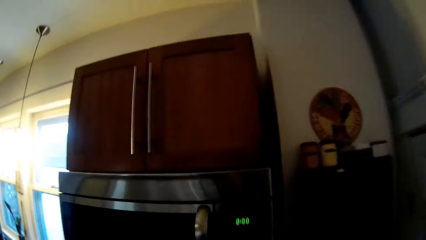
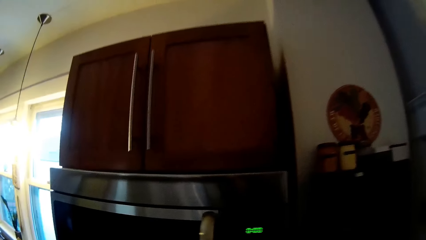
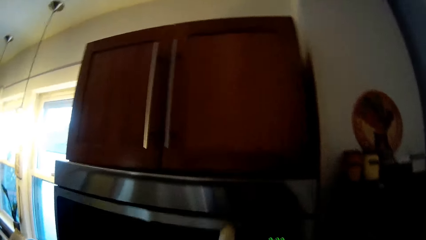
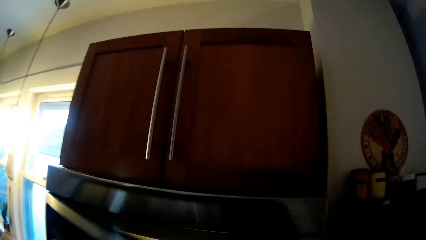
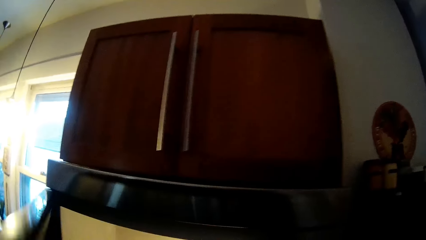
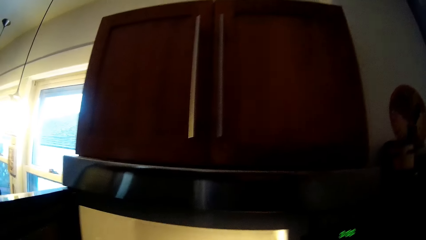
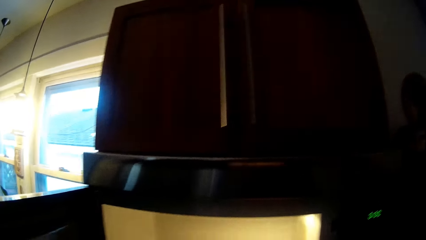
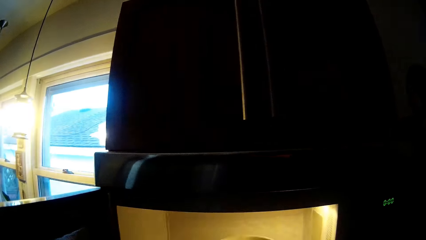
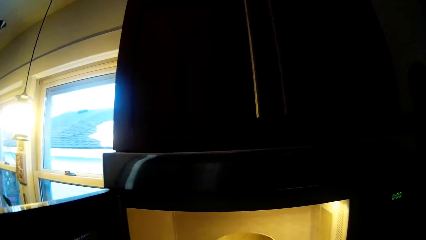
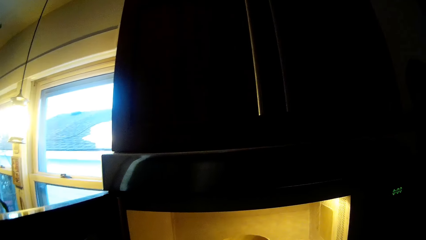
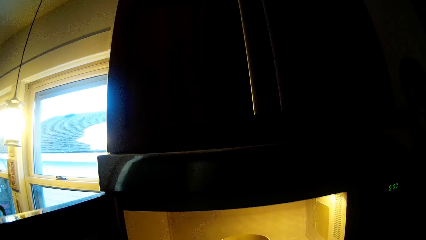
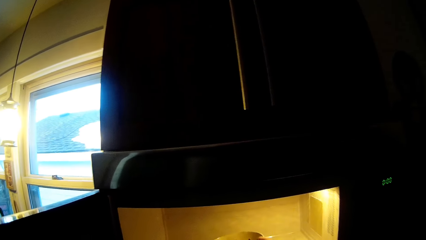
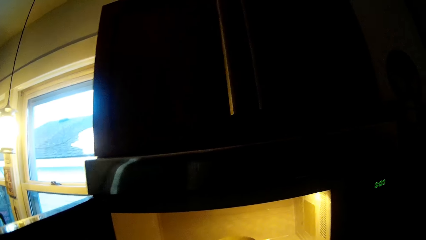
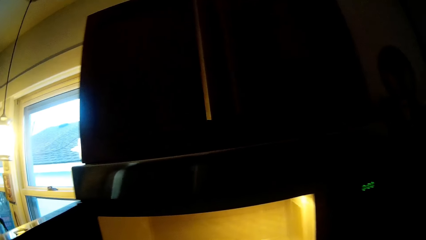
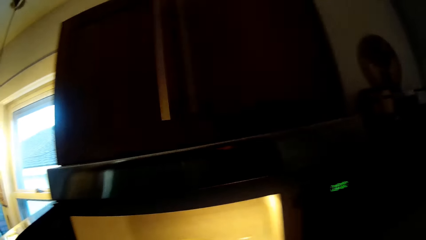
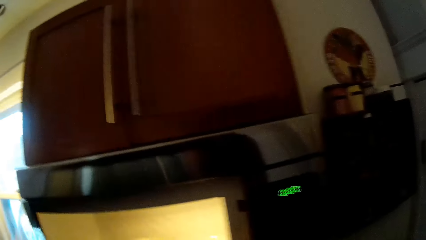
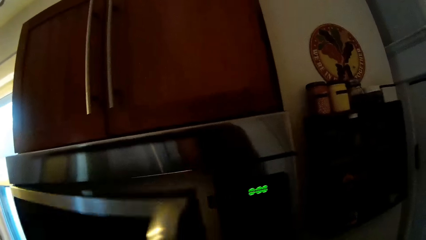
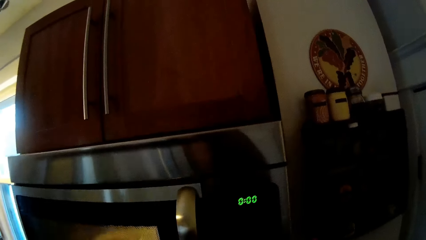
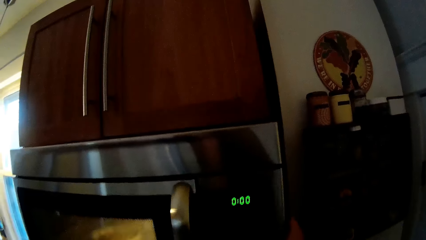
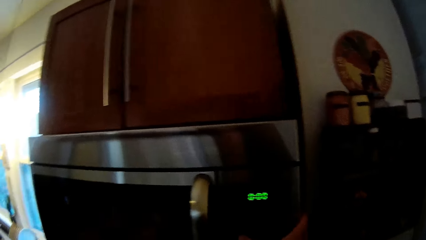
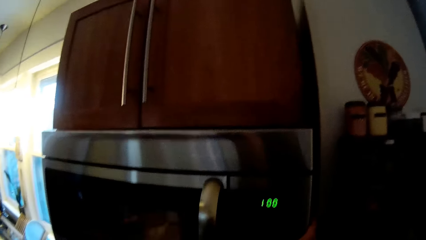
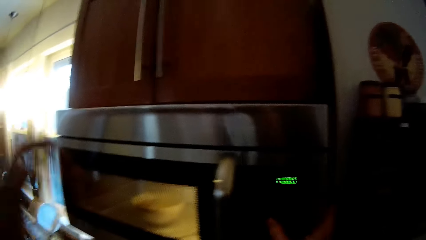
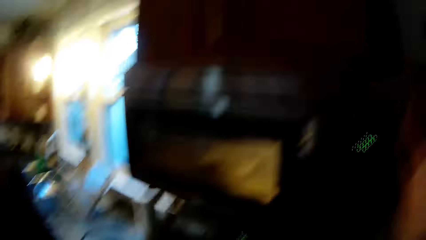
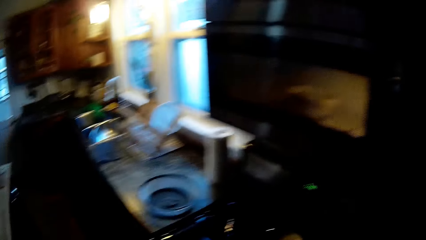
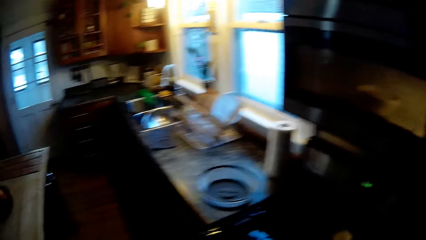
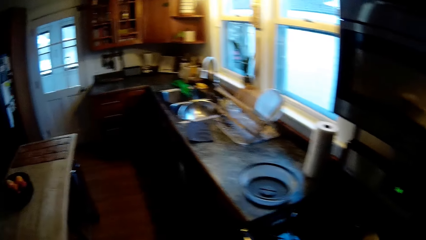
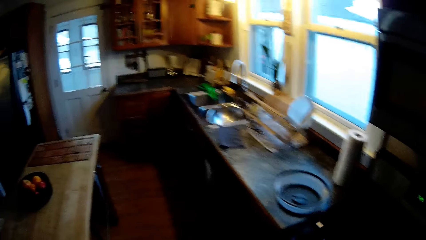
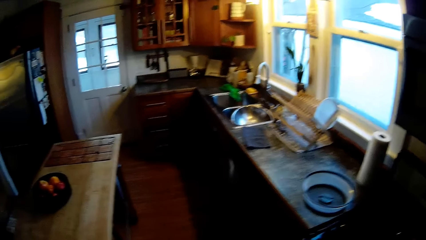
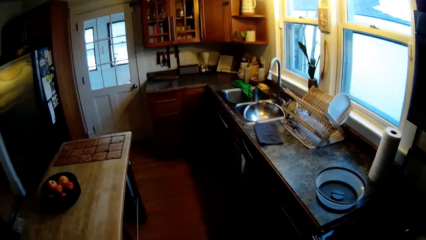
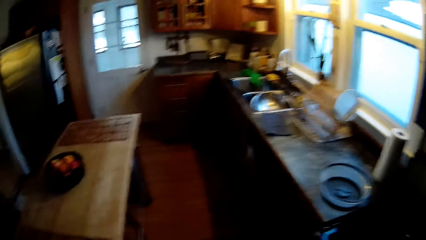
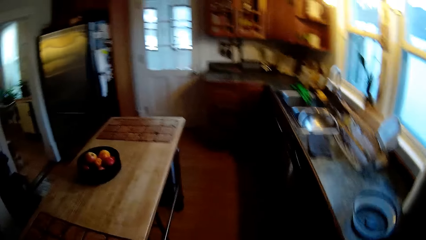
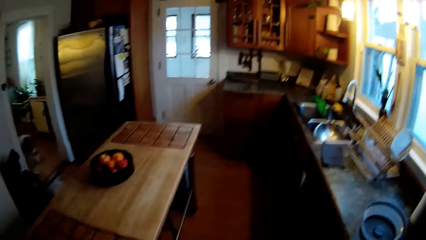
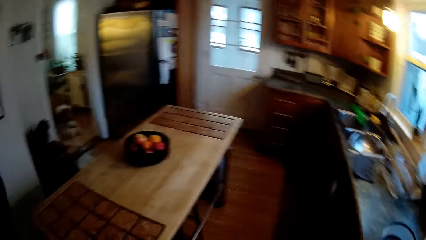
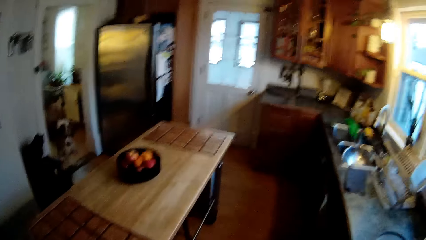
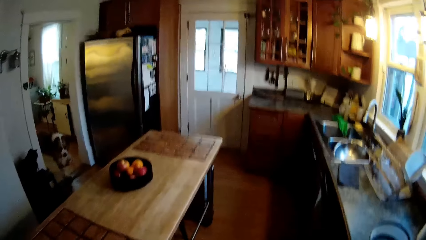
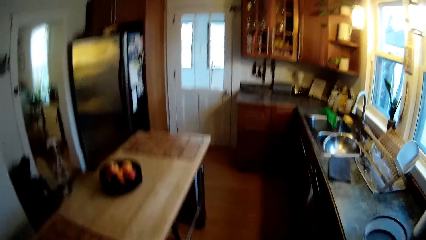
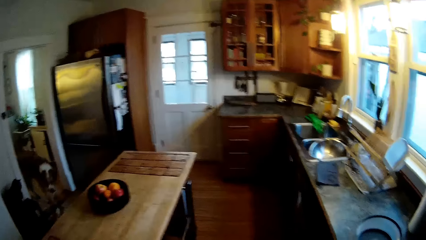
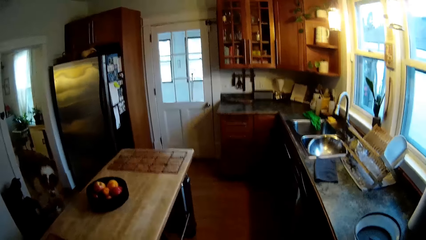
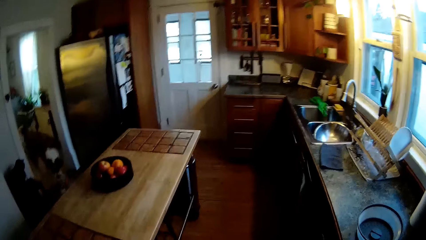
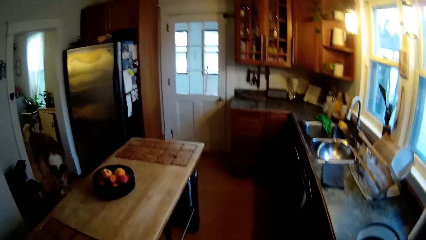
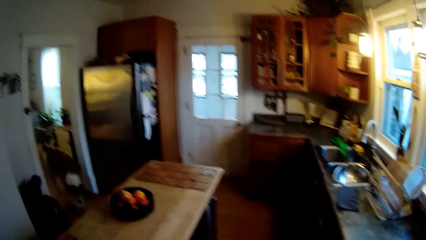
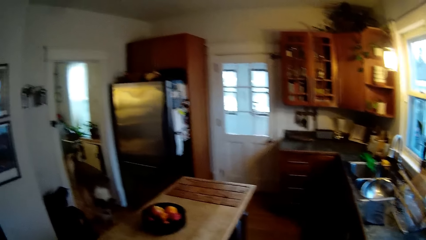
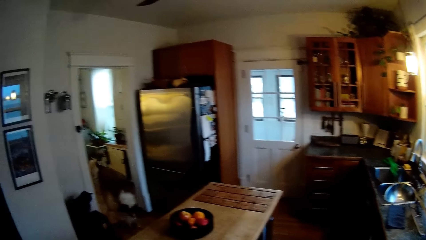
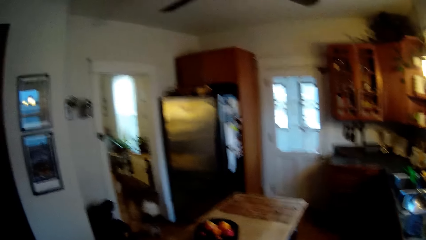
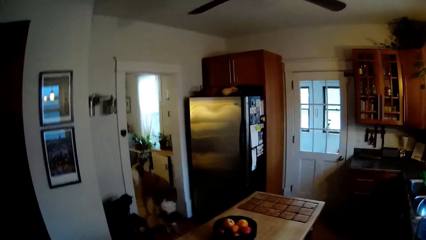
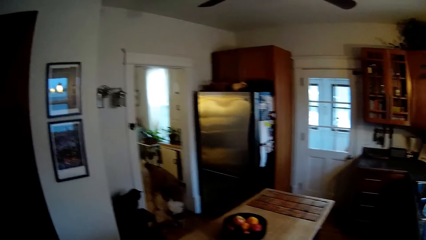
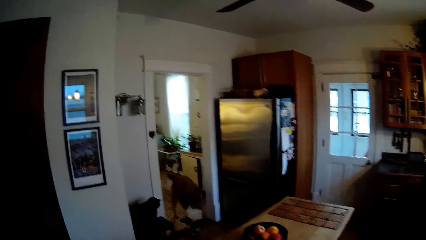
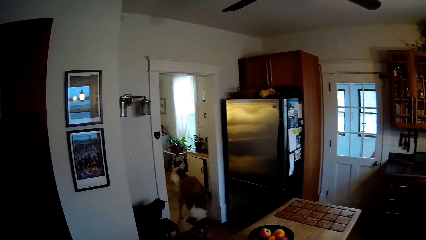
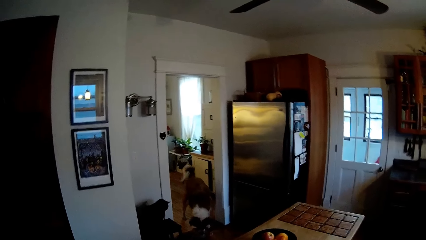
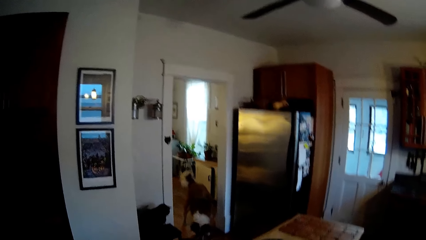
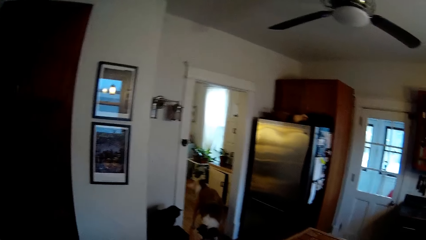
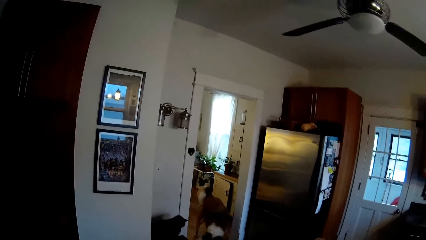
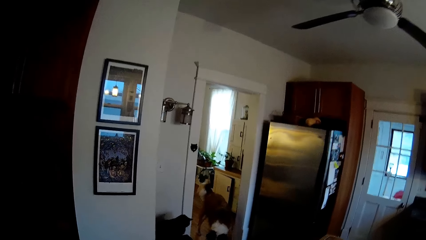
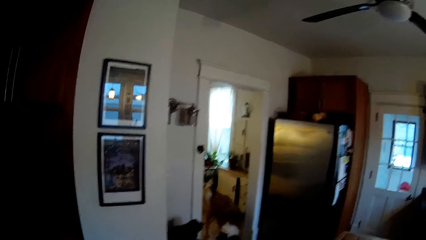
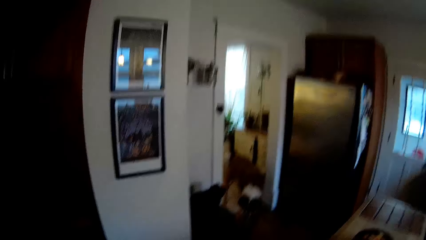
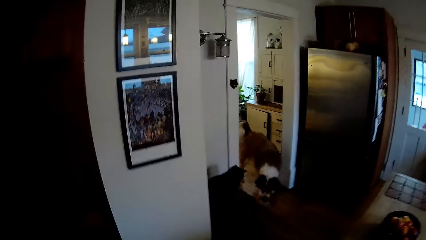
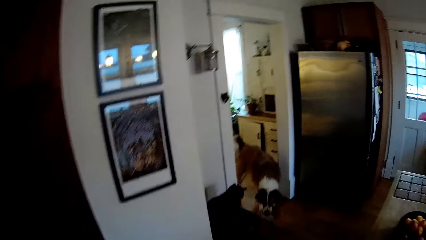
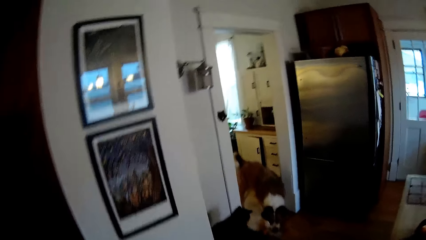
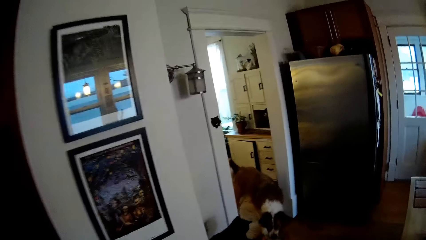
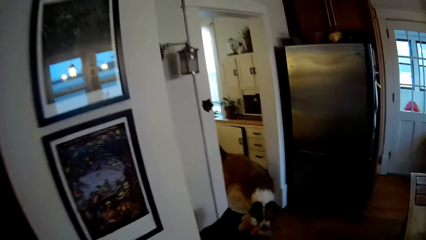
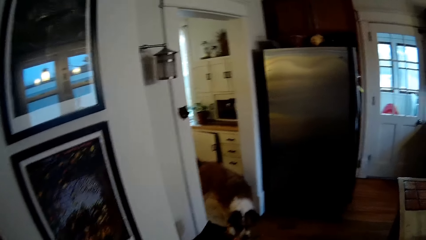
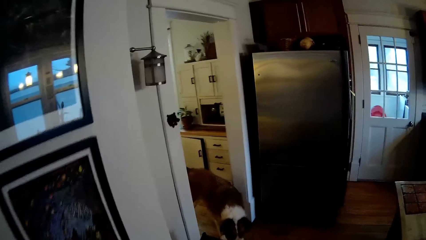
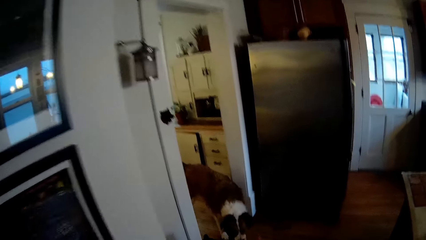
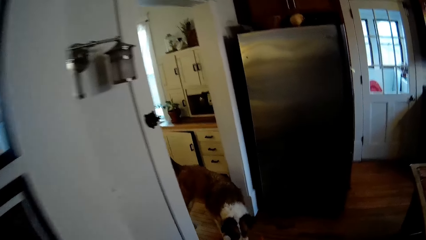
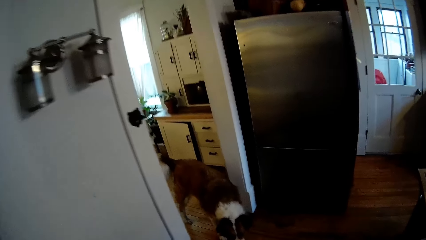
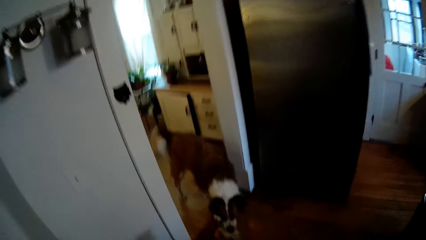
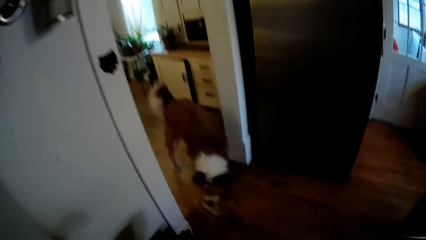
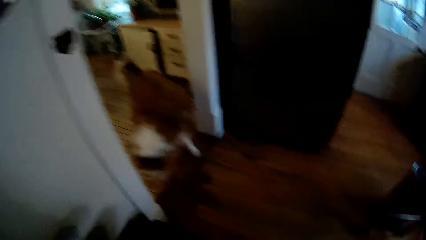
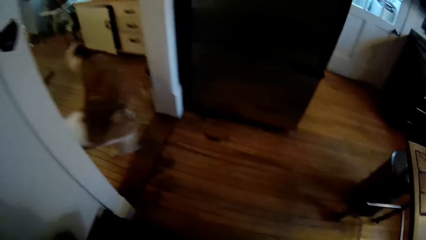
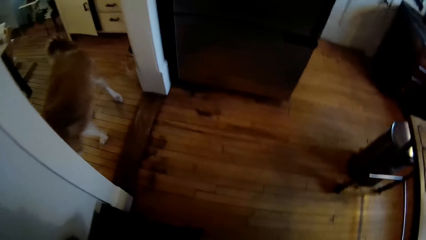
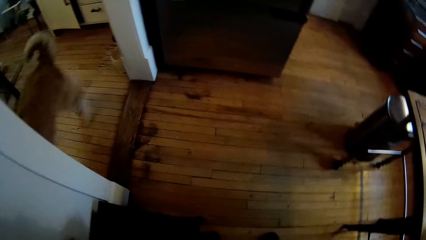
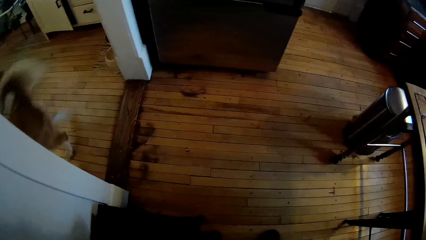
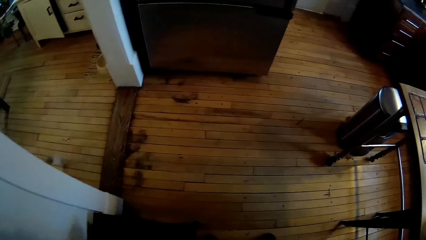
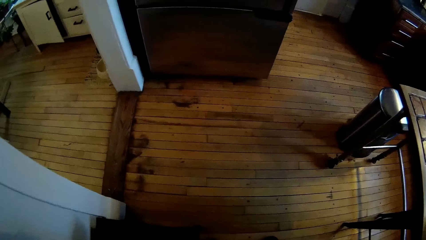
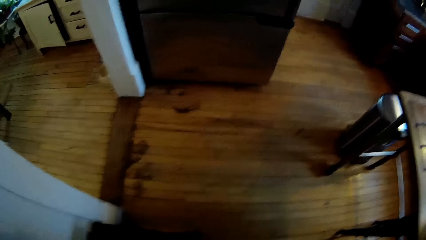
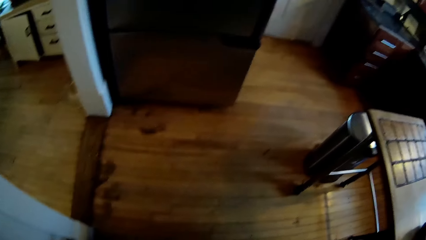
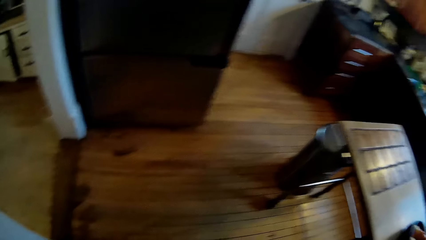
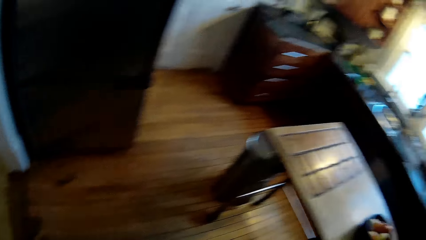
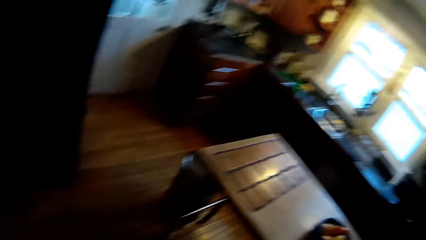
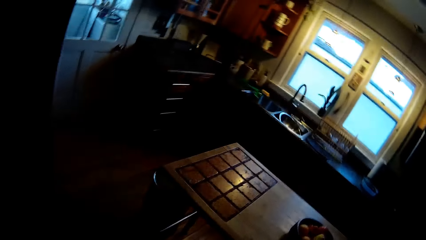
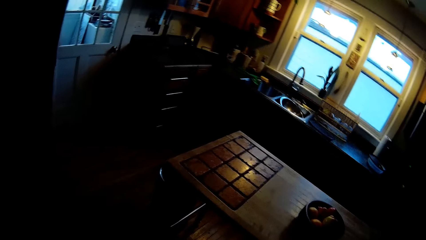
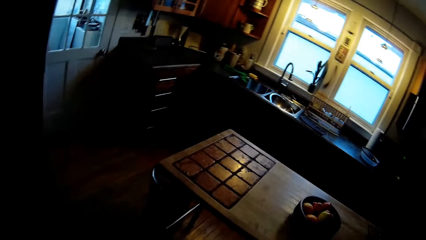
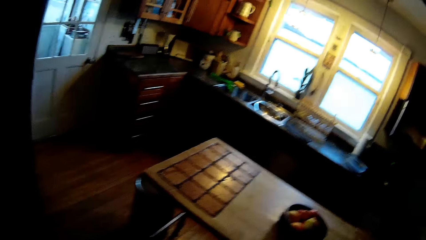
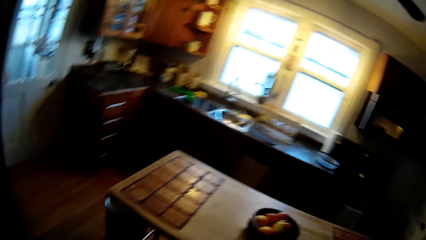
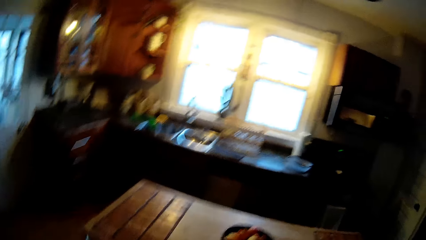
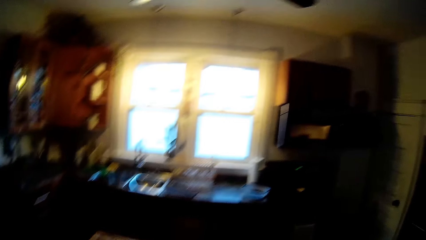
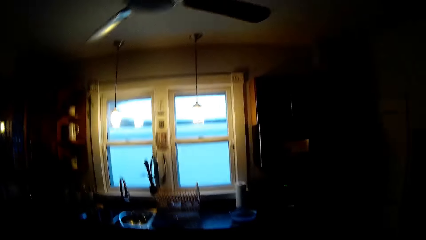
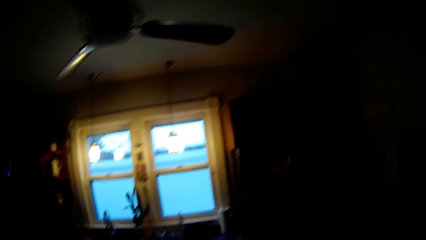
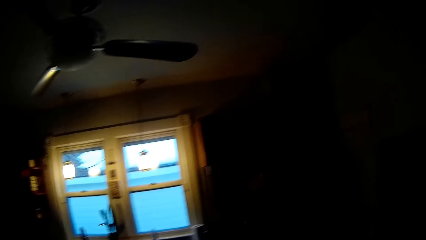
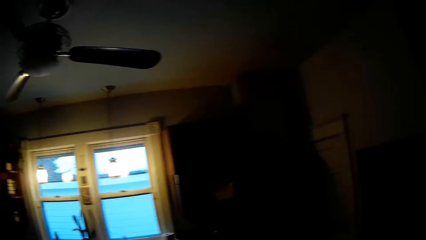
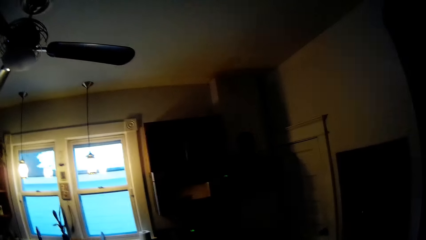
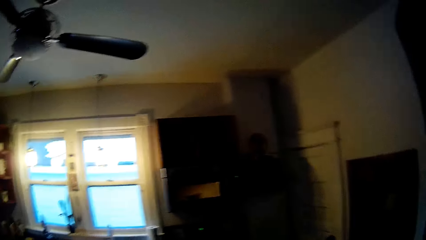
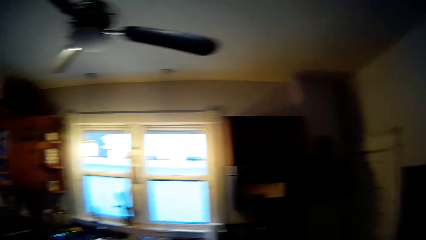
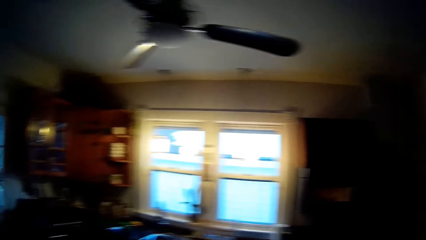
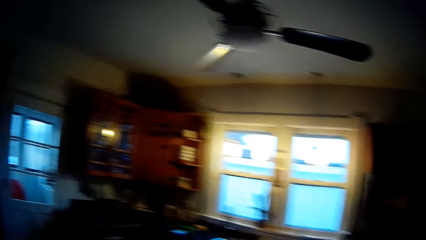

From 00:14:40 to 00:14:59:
The camera wearer opens the fridge or microwave with his left hand. He puts the food in the microwave. He closes the microwave.
